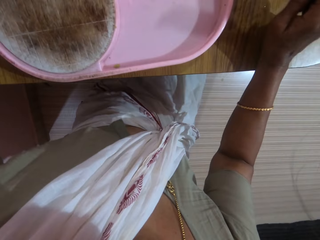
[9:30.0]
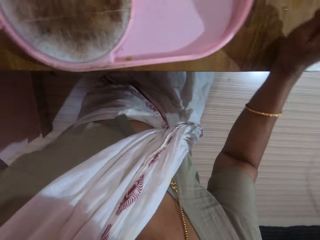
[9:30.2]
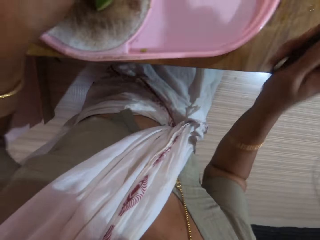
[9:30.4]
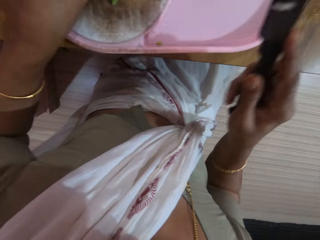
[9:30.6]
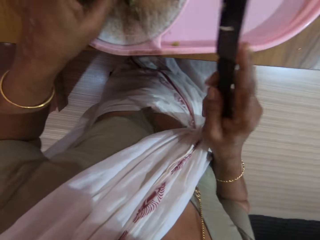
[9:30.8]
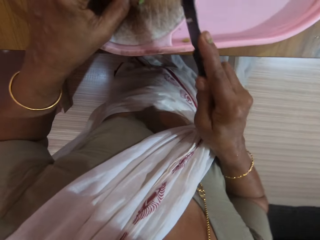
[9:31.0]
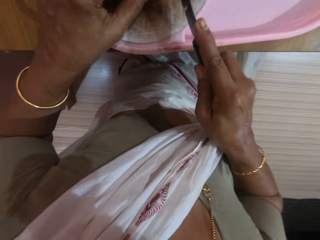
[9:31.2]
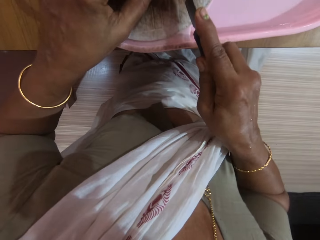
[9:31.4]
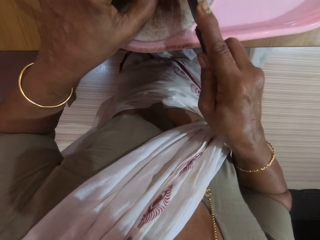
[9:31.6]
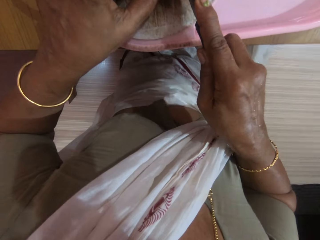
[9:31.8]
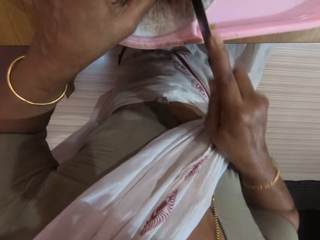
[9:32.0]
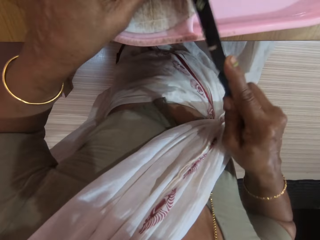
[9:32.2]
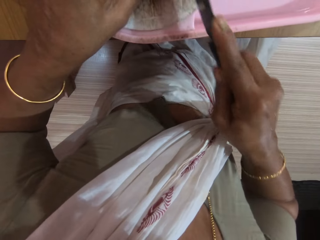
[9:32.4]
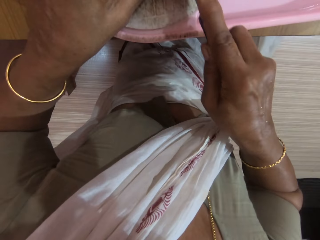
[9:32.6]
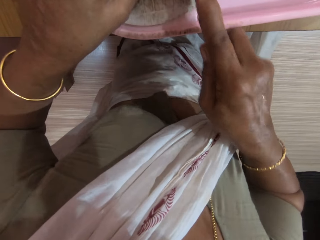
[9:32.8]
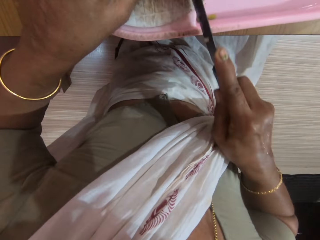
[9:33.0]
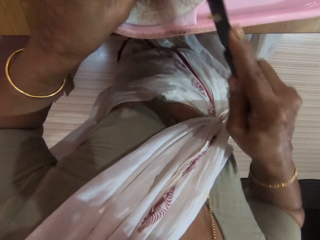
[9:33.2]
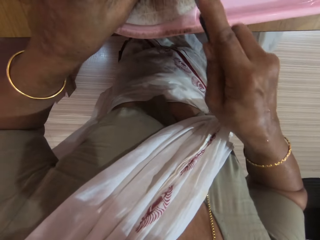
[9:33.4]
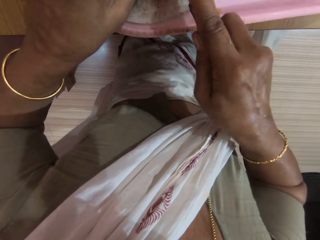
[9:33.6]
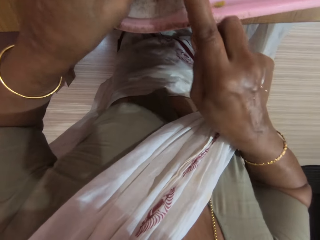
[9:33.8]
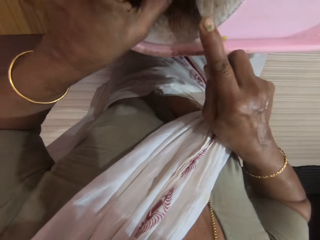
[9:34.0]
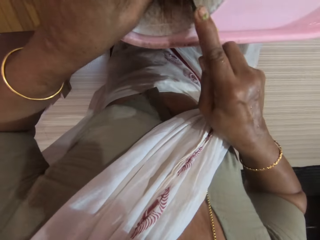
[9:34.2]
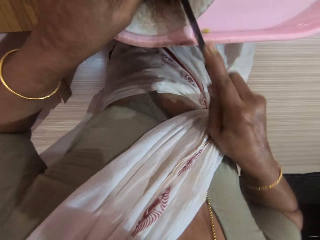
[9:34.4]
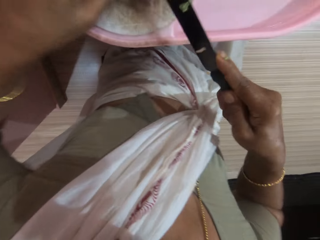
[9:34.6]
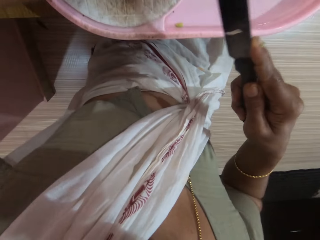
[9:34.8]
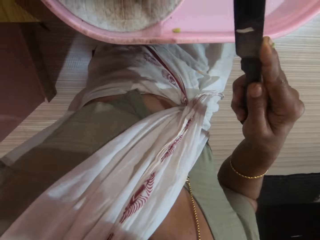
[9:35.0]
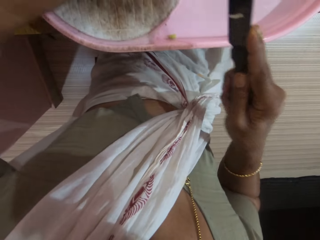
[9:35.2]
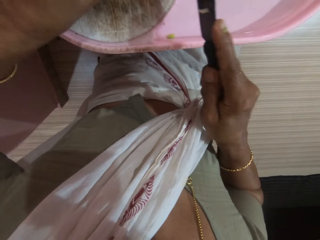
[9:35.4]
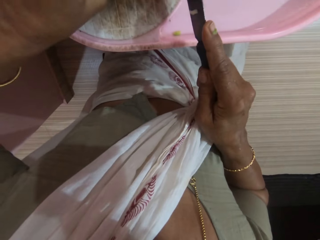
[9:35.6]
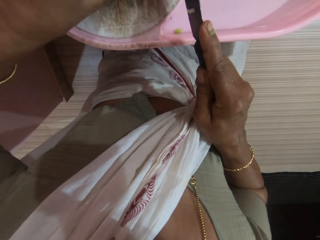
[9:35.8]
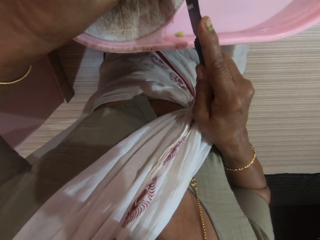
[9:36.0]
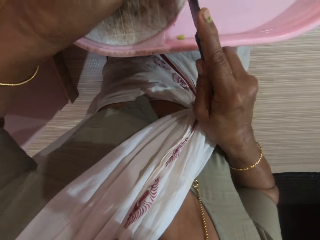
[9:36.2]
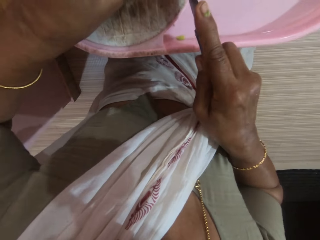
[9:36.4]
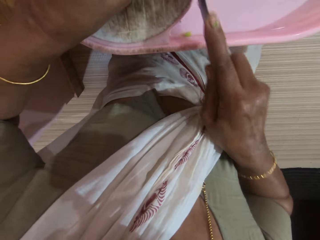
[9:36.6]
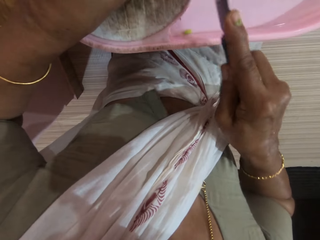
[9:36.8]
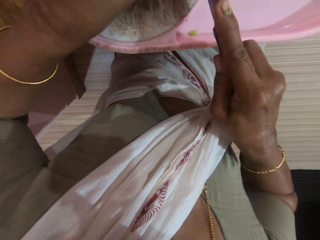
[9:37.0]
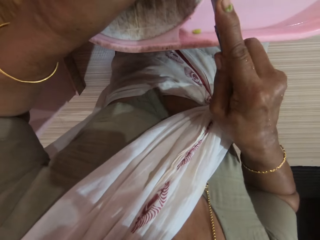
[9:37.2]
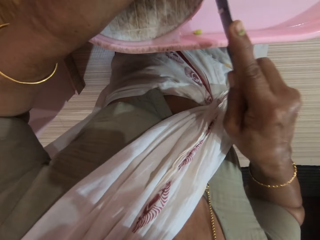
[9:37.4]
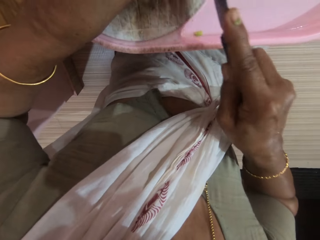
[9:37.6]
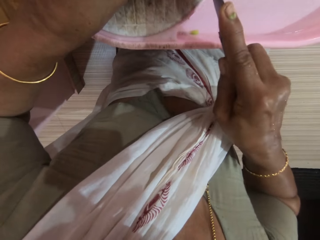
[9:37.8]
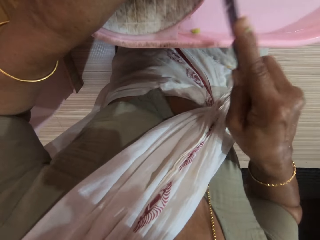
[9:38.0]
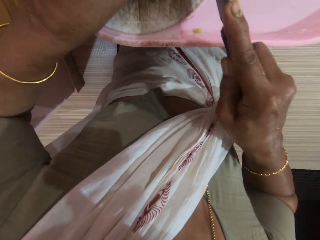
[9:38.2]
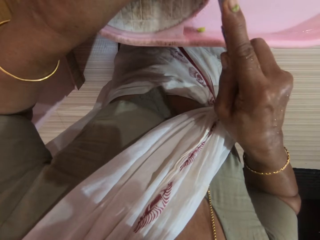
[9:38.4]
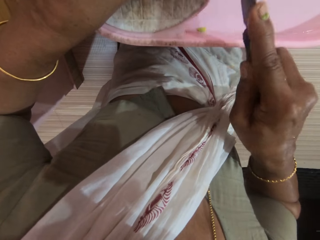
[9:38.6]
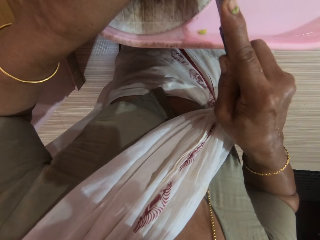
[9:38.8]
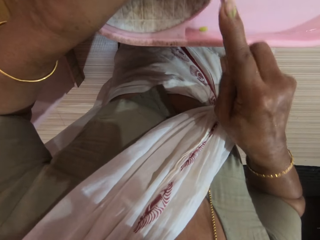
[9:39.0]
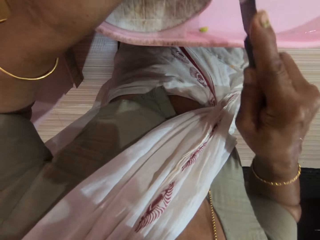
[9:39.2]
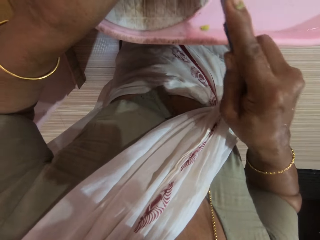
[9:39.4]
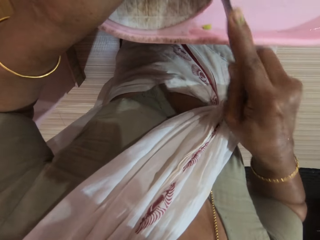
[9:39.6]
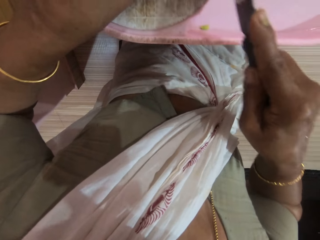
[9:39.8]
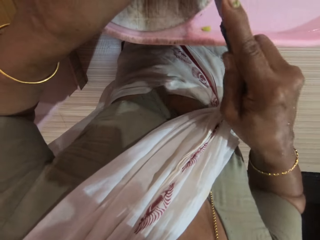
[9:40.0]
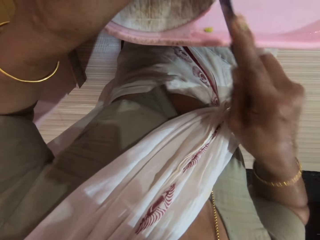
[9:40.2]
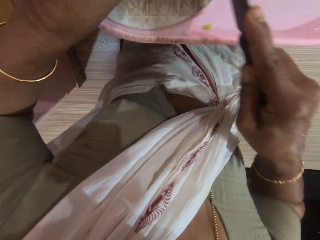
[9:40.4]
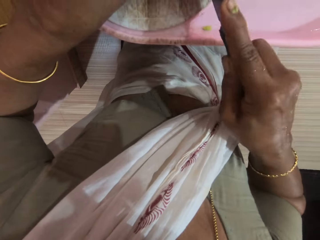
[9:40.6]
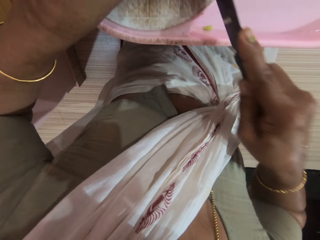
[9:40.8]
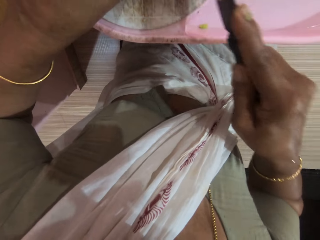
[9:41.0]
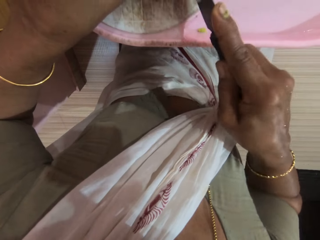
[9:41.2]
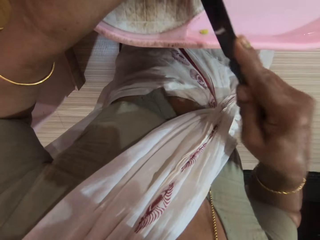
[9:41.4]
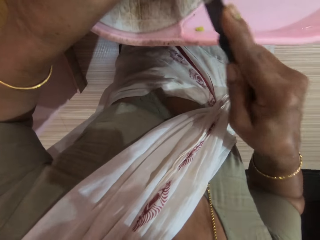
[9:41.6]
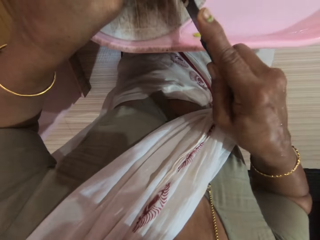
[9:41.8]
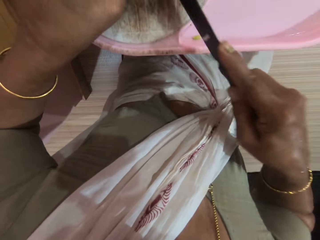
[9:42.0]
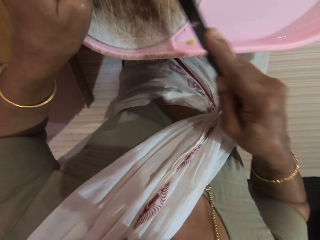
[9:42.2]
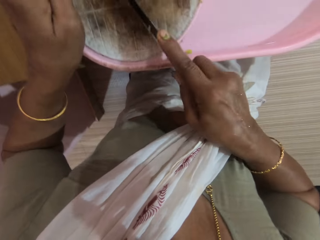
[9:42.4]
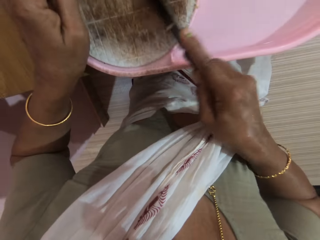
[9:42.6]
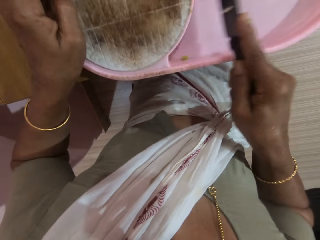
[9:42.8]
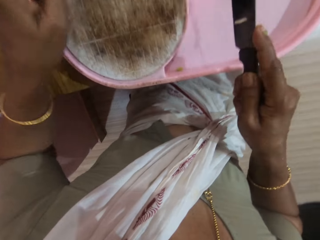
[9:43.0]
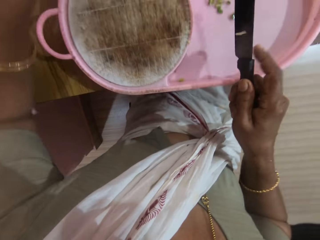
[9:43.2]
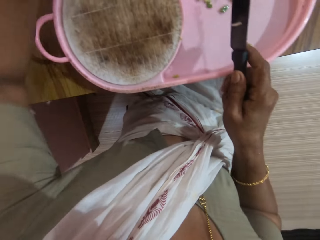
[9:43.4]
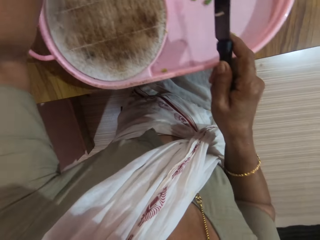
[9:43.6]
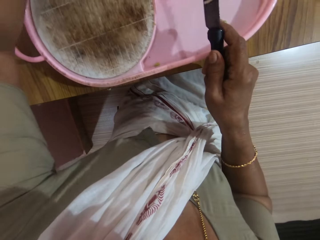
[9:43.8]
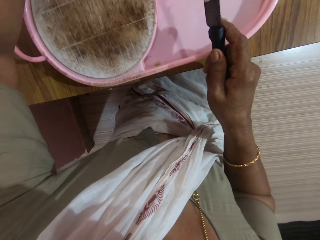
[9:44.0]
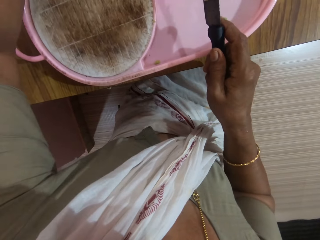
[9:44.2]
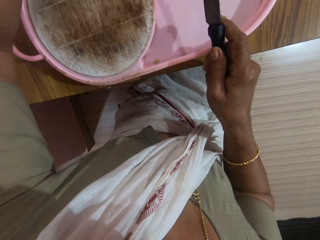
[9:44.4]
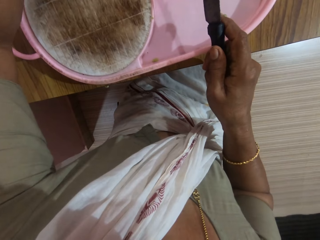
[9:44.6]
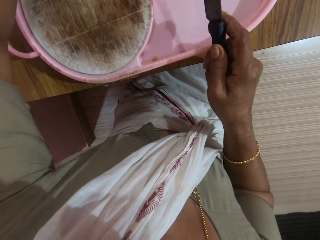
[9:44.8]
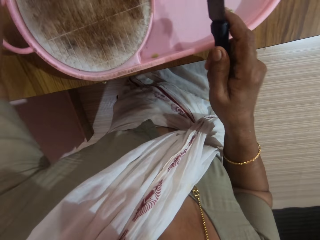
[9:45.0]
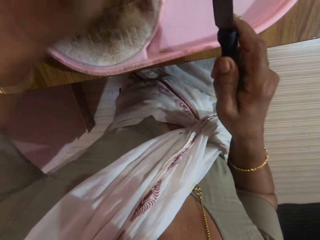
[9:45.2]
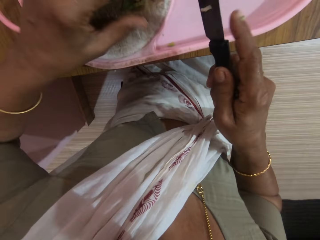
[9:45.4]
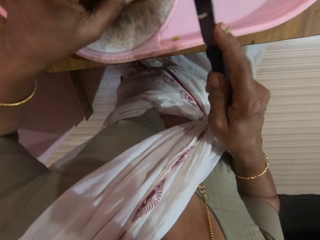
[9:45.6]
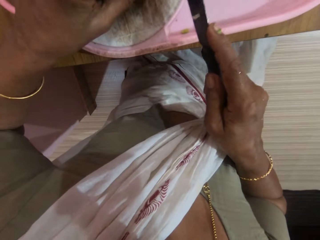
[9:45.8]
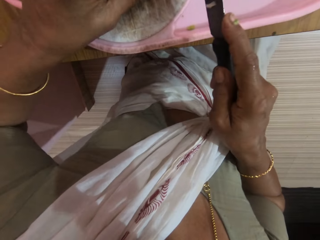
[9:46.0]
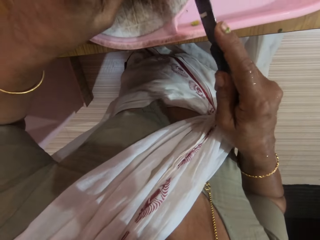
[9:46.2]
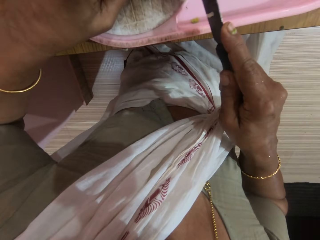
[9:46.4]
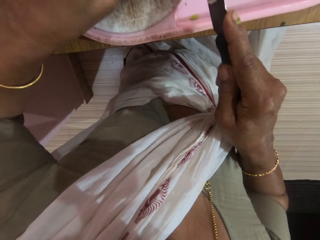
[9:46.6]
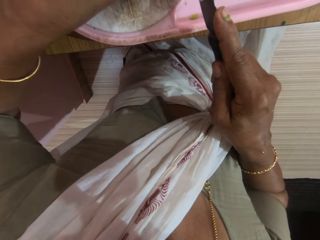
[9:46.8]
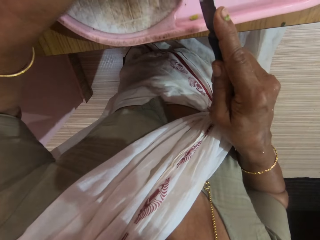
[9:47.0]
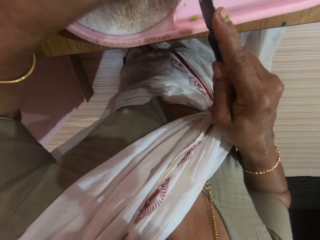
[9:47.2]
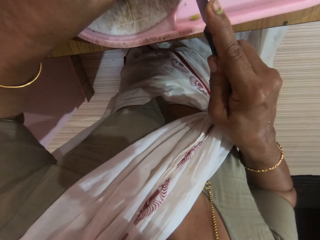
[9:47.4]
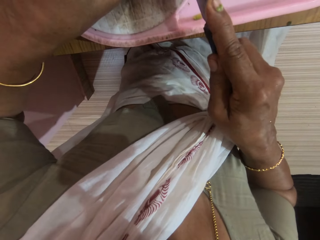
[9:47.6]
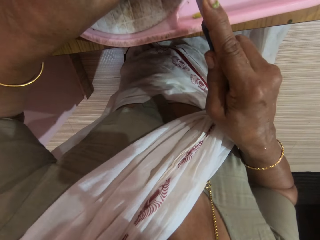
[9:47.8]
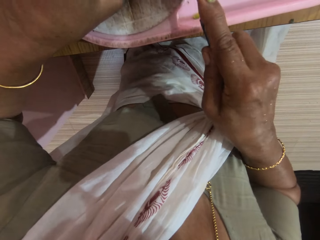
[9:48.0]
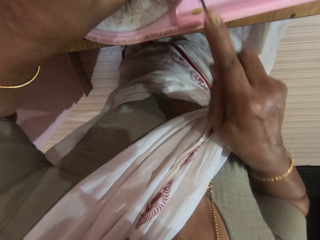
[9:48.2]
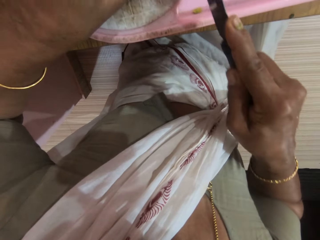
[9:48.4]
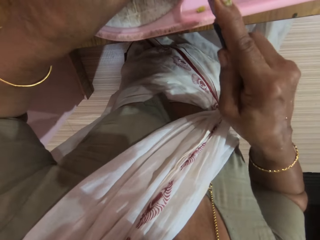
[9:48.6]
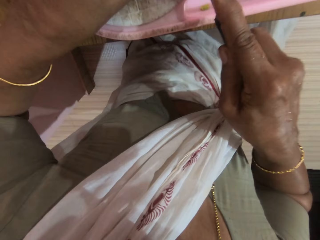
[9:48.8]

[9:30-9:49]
The camera wearer places the peeled cucumber on the chopping board with her left hand. She chops the peeled cucumber on the chopping board with the knife in her right hand. She pushes the cucumbers on the chopping board with the knife in her right hand. She scrapes the vegetables into the board plate. She places a vegetable on the chopping board. She chops the vegetable on the chopping board.

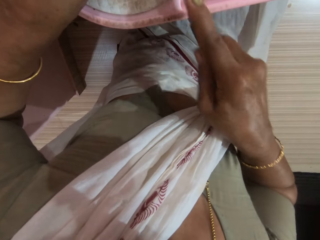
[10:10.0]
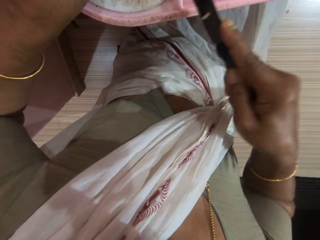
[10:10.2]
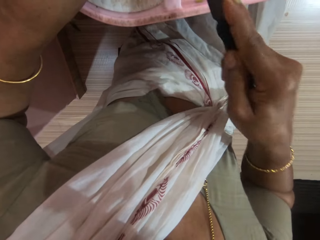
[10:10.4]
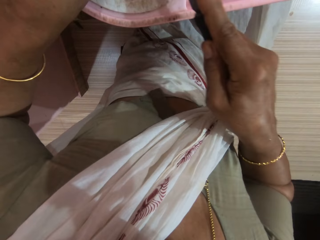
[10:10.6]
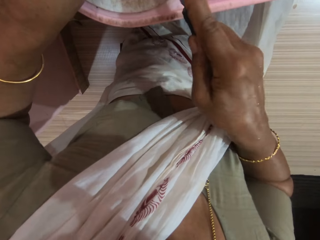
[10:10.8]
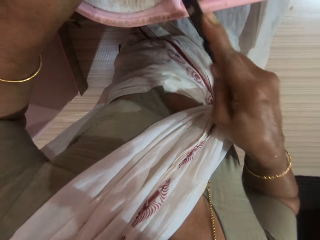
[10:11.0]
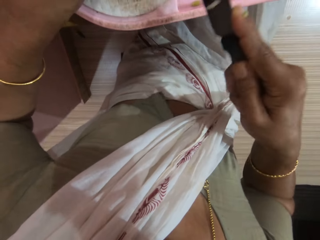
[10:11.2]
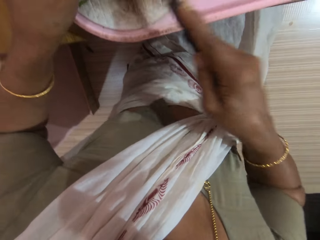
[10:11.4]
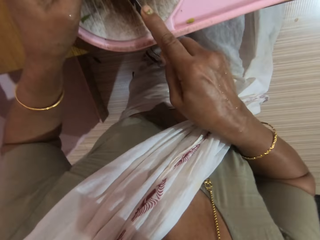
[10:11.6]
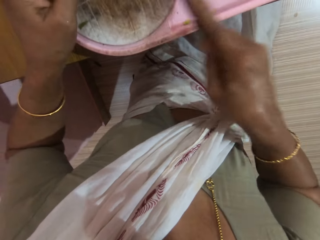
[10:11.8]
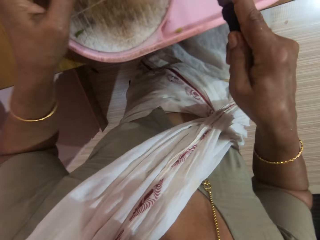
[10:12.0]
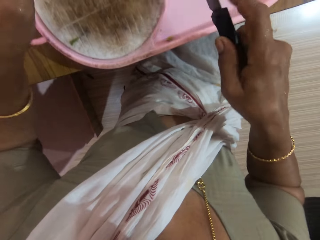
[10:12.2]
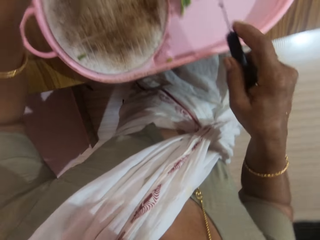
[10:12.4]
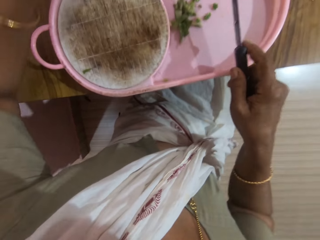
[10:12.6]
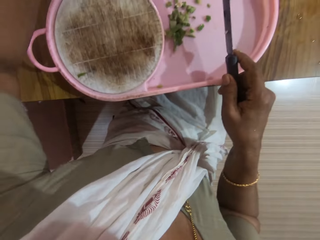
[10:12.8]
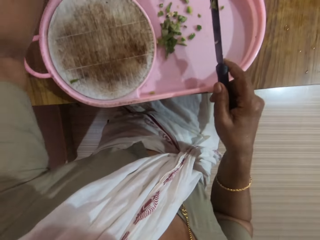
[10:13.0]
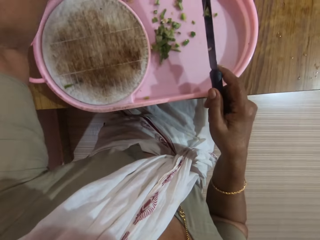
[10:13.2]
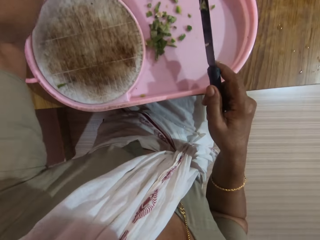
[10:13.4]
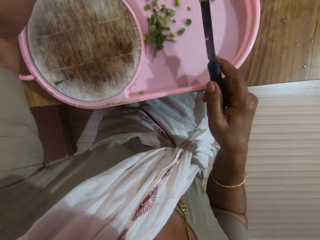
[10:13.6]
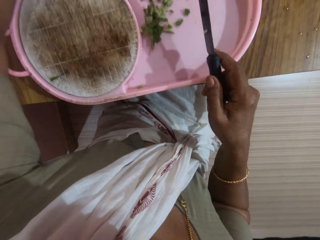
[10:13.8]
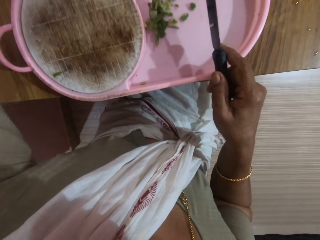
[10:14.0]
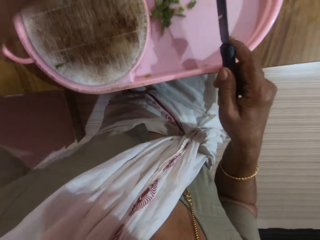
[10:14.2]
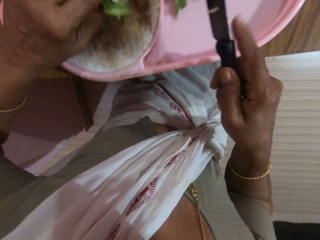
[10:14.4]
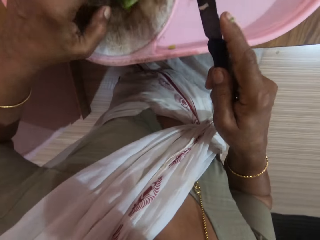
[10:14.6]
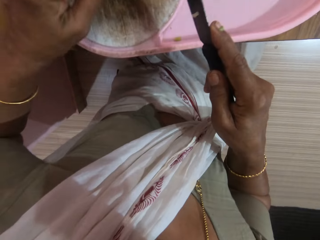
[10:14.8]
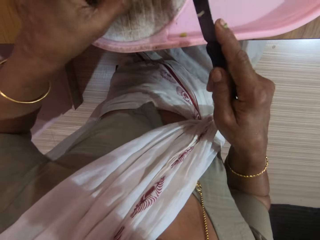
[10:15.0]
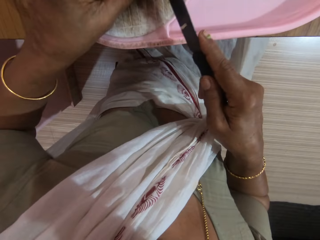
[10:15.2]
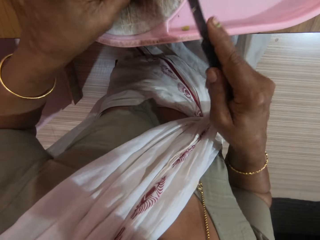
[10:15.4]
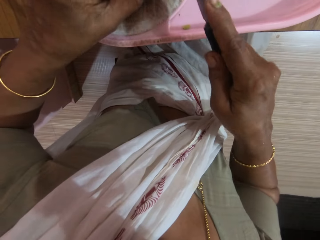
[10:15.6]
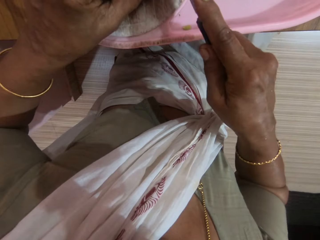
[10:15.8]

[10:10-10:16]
The camera wearer scrapes vegetables into the board plate. She picks vegetables. She places the peeled cucumber on the chopping board with her left hand.
